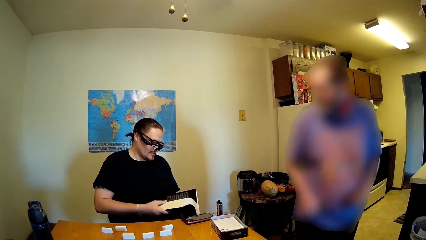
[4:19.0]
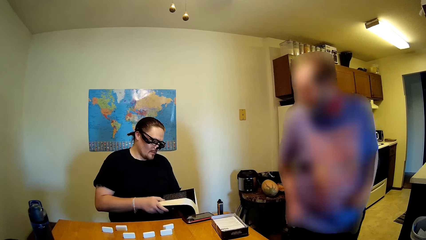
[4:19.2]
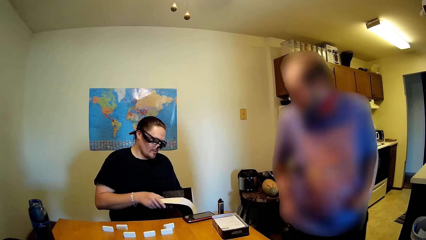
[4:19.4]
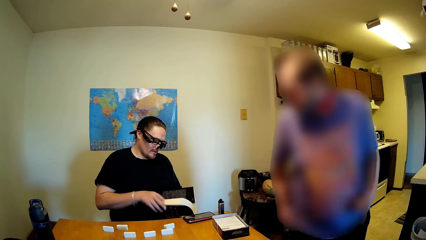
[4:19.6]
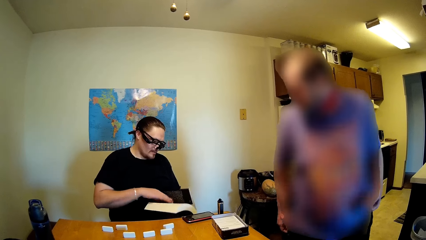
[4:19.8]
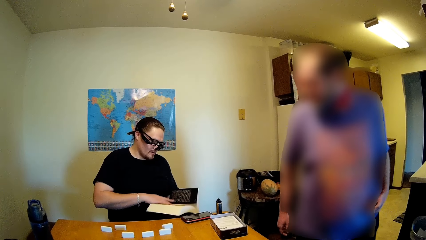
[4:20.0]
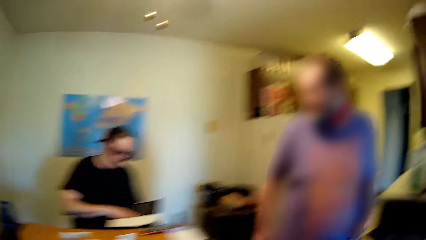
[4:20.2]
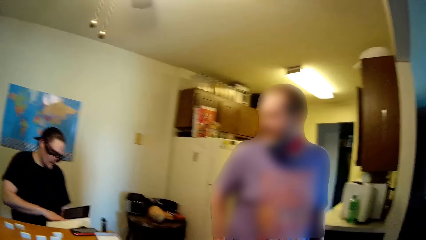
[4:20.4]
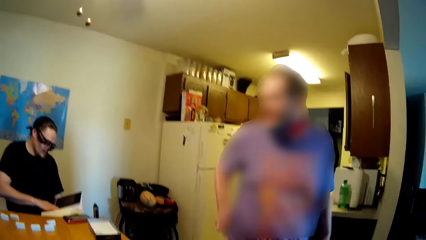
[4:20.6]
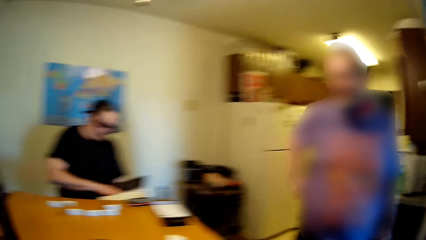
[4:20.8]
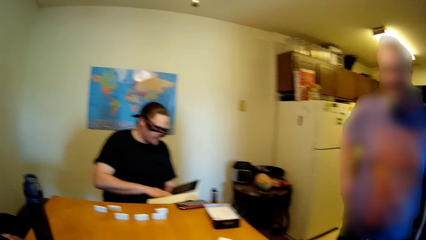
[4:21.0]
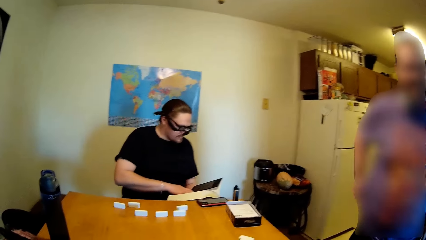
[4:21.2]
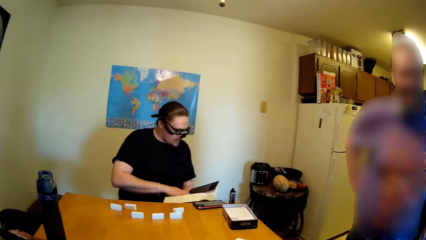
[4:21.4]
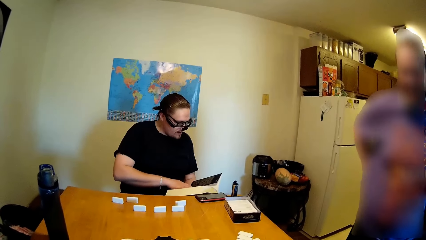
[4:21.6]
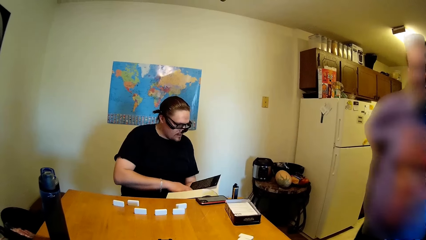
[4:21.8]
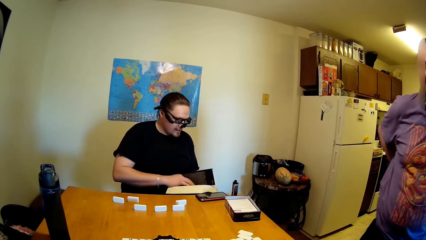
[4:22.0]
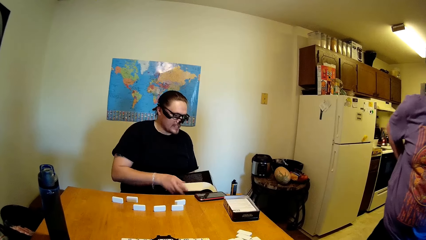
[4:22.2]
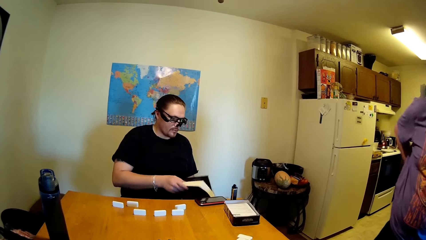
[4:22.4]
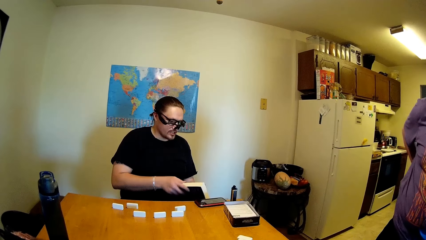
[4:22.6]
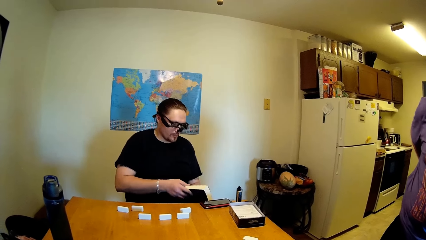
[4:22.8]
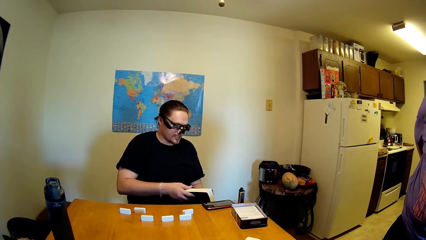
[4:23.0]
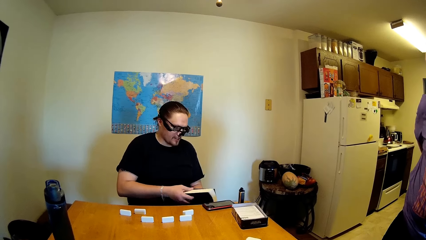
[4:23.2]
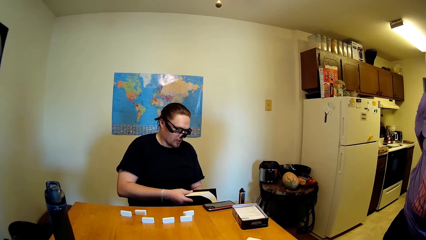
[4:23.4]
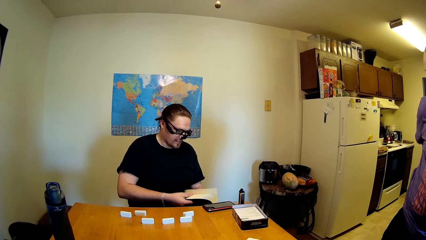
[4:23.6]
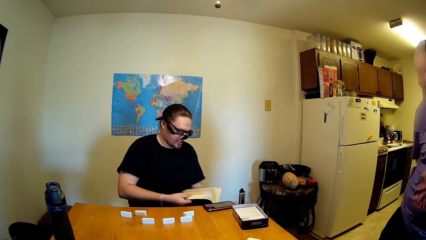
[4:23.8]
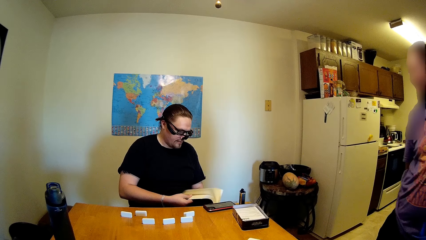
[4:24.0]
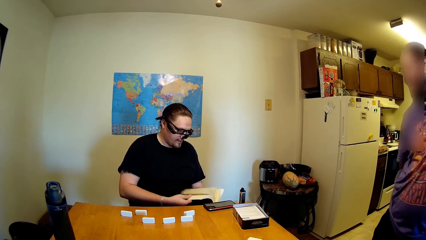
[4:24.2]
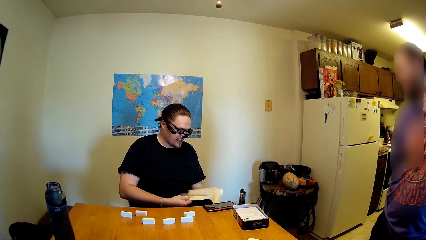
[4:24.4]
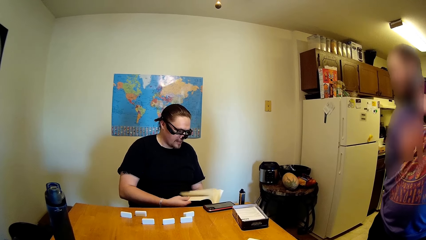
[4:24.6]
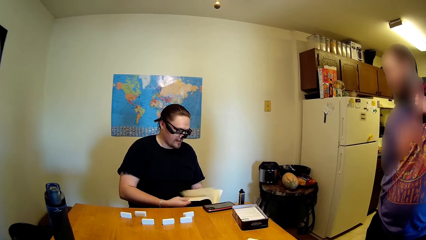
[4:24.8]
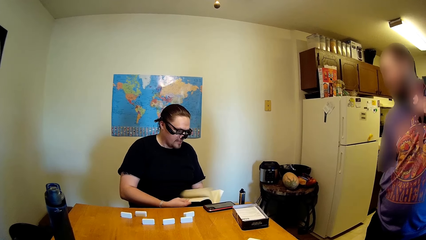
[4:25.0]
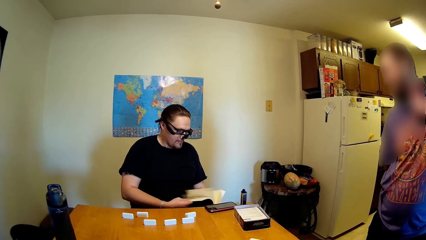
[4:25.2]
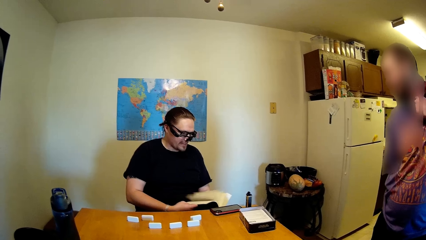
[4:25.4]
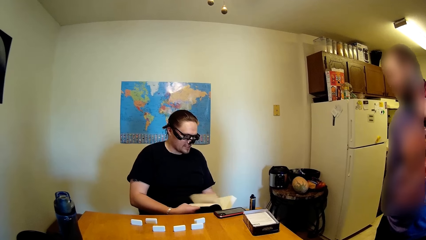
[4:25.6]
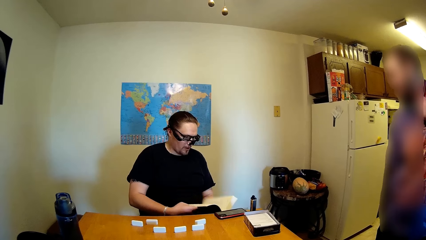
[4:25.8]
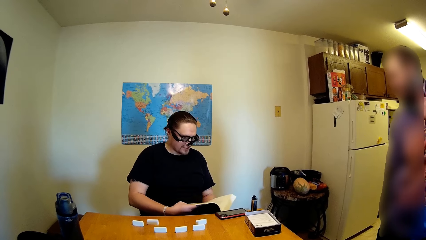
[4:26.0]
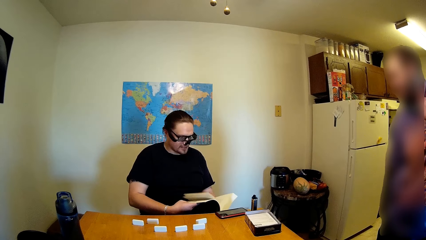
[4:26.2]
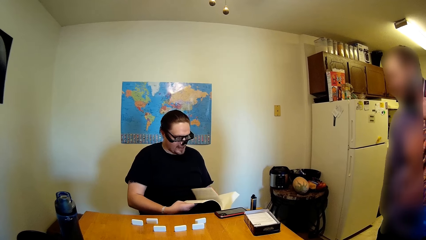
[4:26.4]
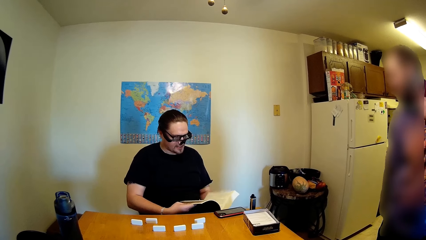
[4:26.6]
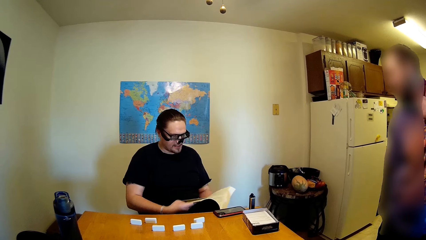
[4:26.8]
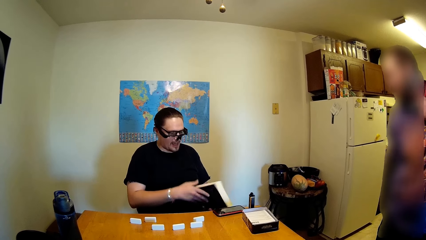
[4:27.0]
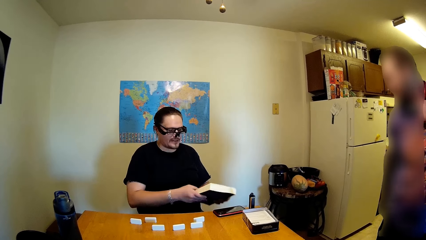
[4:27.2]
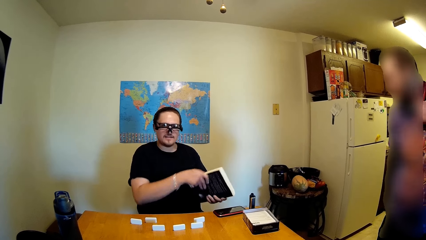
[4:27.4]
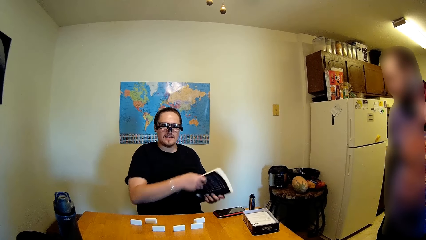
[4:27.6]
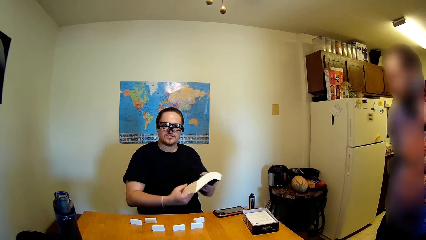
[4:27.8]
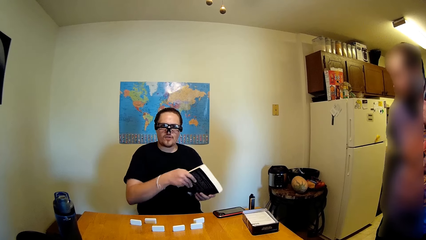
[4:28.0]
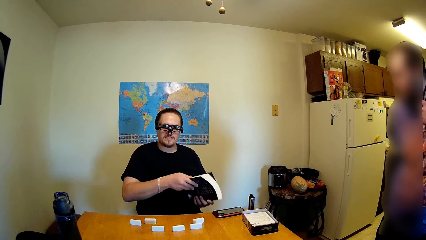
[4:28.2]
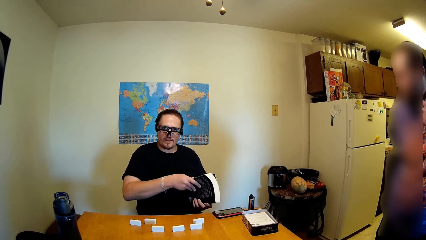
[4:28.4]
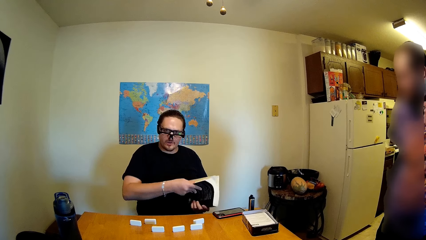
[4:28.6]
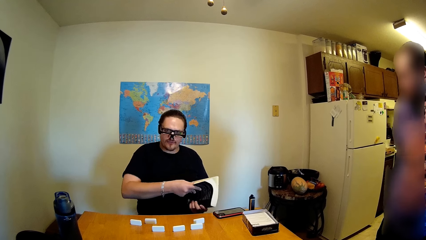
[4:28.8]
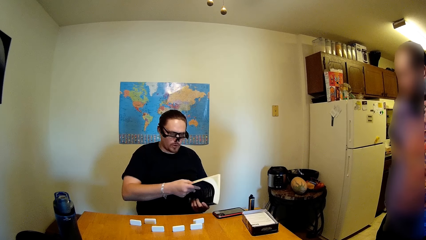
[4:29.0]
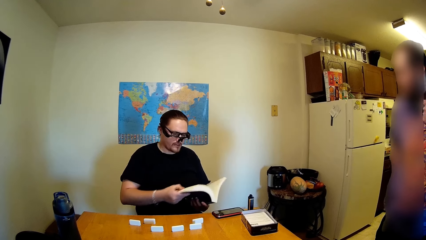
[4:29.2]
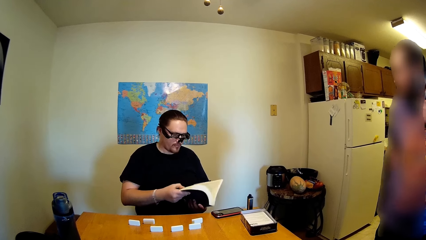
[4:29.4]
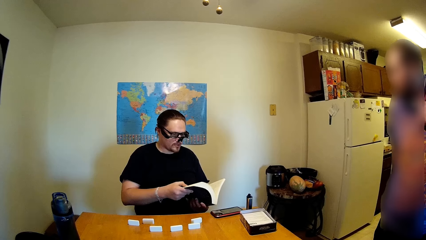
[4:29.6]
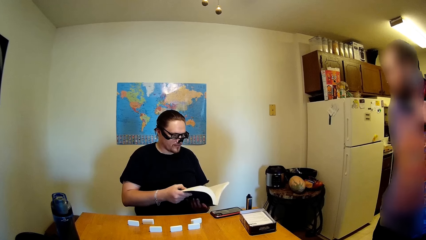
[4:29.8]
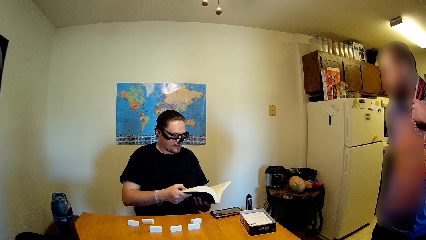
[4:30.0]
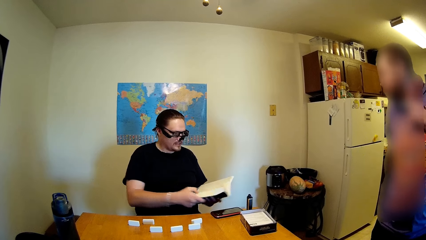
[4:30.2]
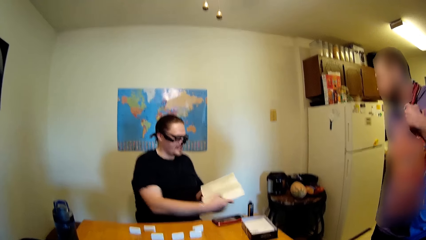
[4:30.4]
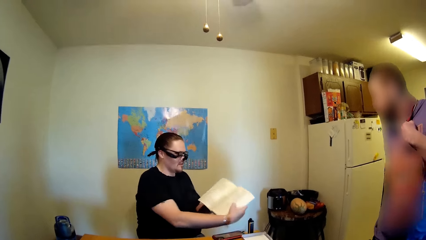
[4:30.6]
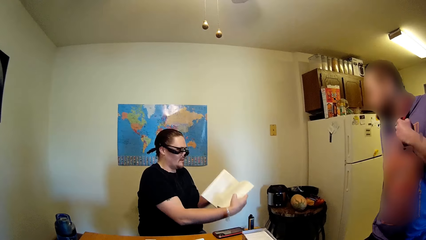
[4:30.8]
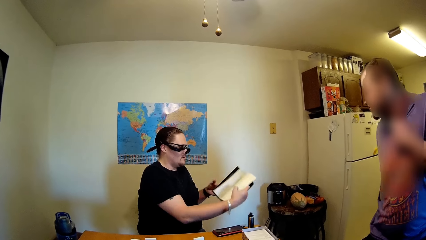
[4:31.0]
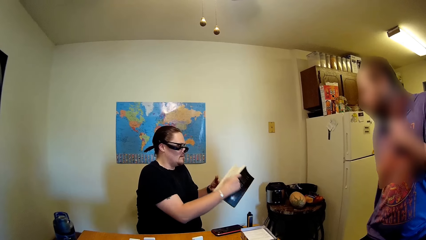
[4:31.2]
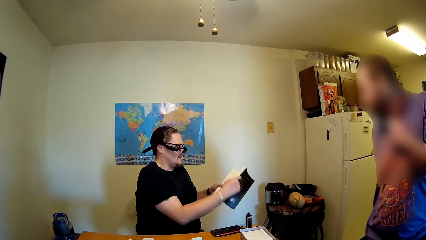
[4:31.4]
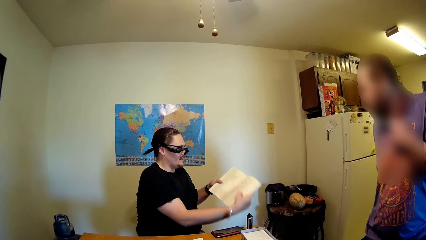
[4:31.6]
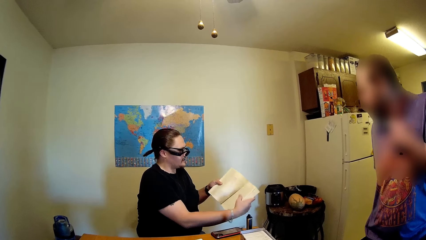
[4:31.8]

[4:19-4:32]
The man opens the book. Another man walks around the house. The camera wearer laughs. The first man talks to the camera wearer. The first man flips the book pages. The first man talks to the camera wearer. The first man flips the book pages. The first man talks to the camera wearer. The first man moves the book. The first man talks to the camera wearer. The first man shows the other man a book page.

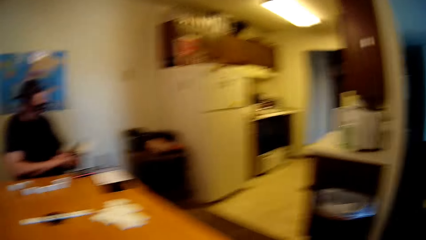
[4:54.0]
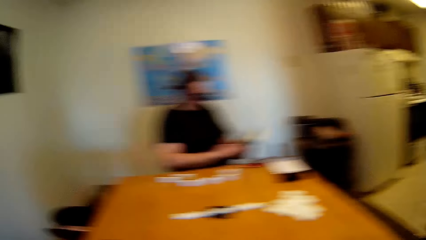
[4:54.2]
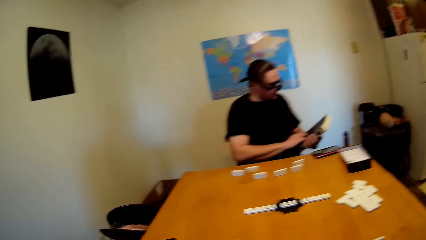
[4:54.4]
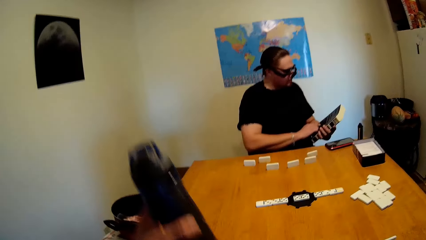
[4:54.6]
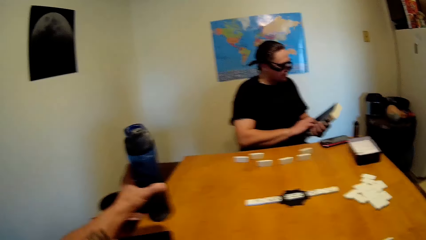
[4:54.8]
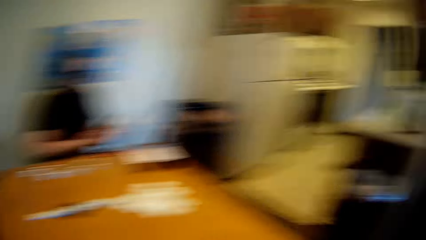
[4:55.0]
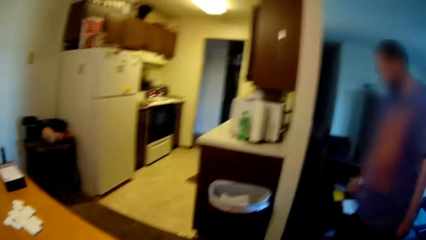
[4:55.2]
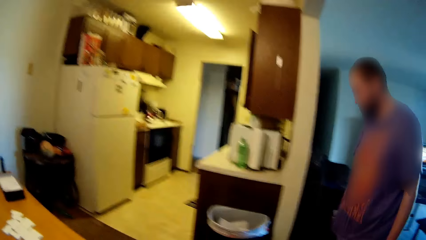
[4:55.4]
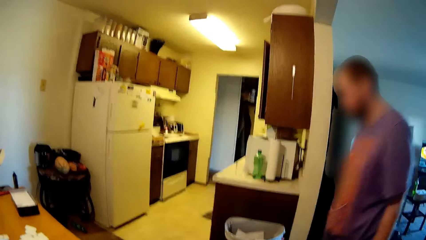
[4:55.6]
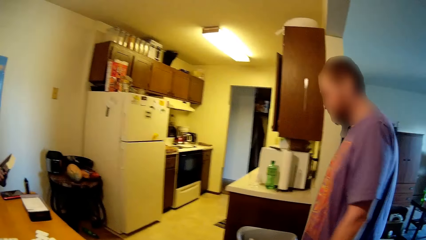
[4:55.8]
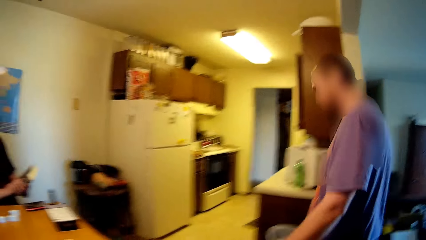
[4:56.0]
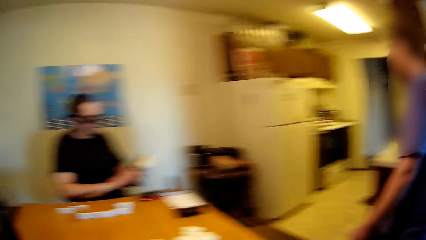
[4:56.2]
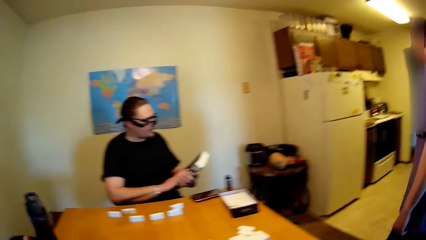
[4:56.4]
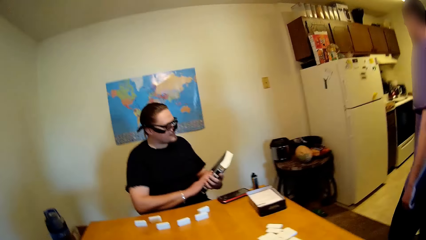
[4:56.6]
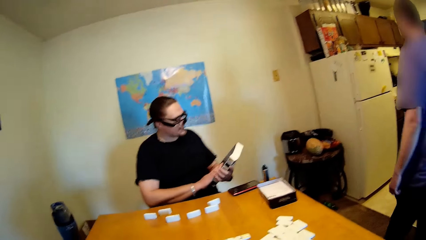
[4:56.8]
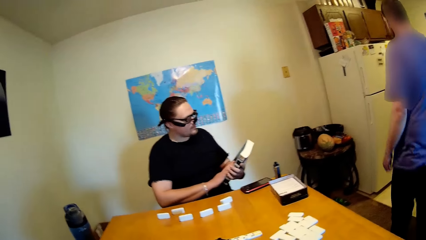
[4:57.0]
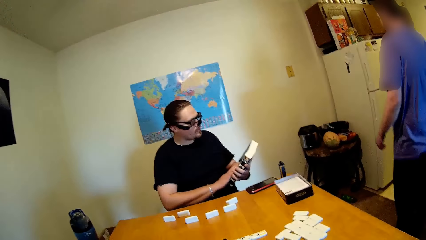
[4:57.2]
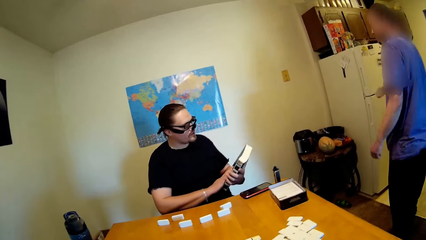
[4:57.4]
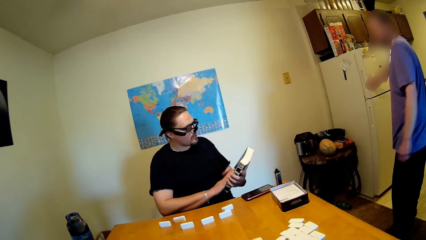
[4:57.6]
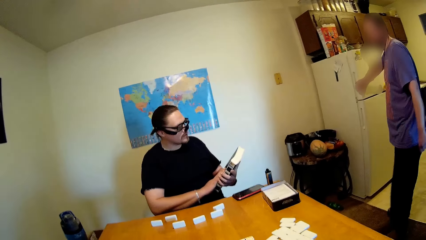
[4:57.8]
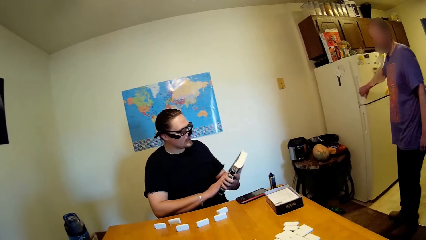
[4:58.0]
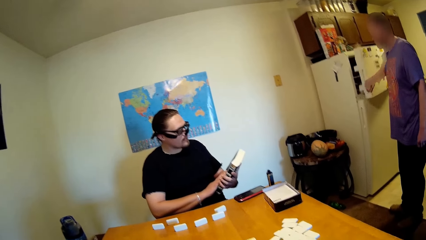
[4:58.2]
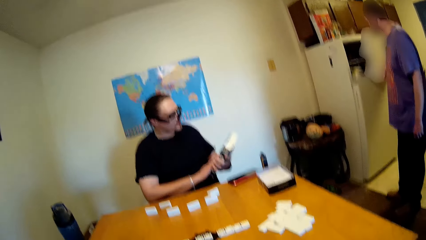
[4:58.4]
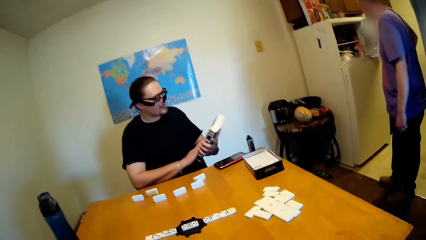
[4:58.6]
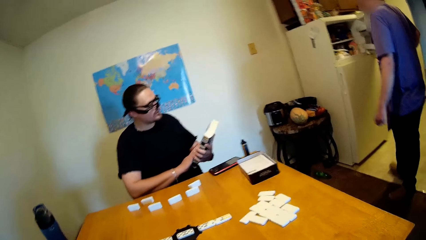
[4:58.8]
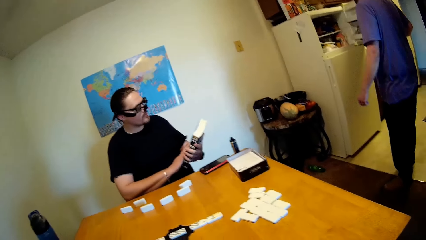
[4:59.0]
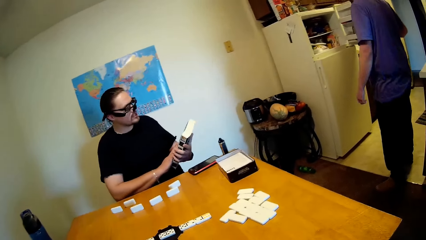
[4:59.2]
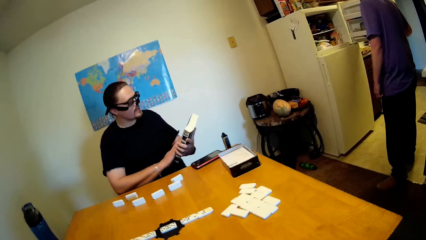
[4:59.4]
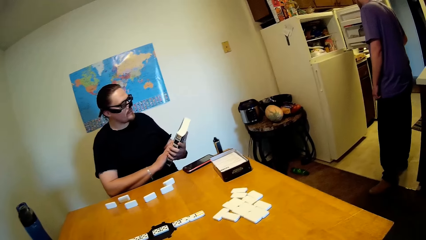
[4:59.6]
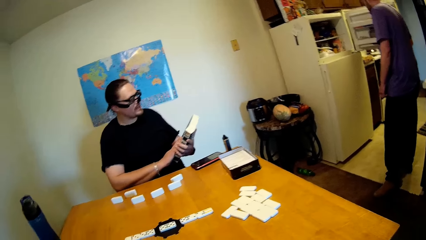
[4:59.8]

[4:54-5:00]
A person touches the book. The person walks around. The camera wearer reads the book.
